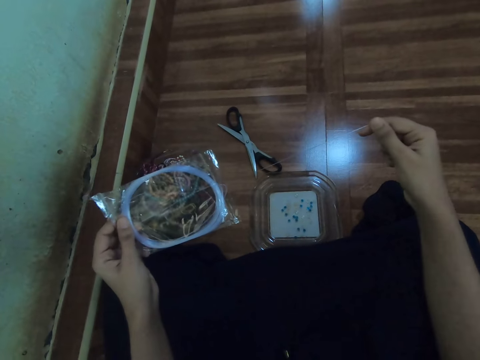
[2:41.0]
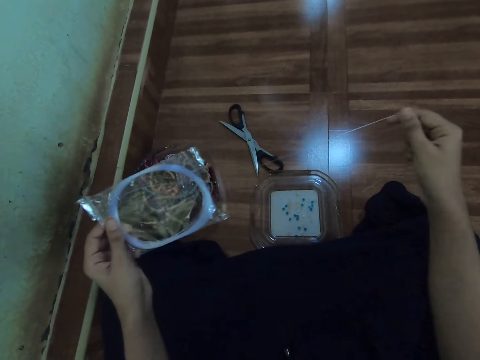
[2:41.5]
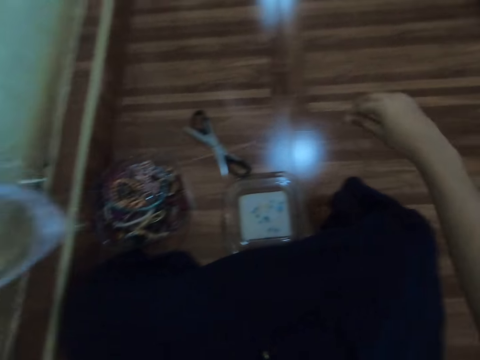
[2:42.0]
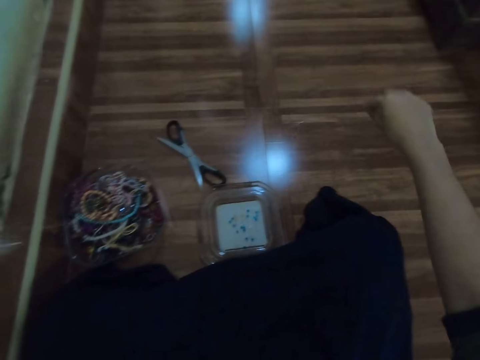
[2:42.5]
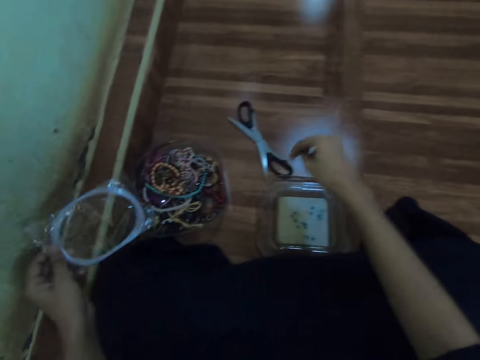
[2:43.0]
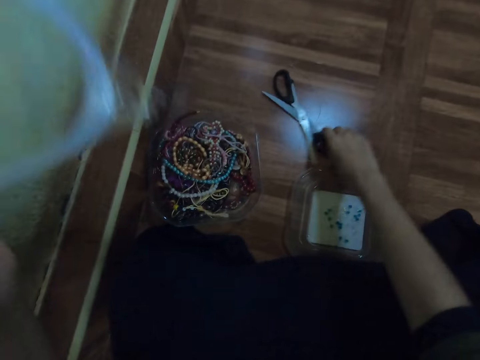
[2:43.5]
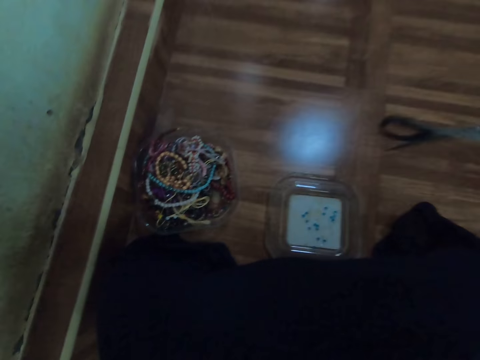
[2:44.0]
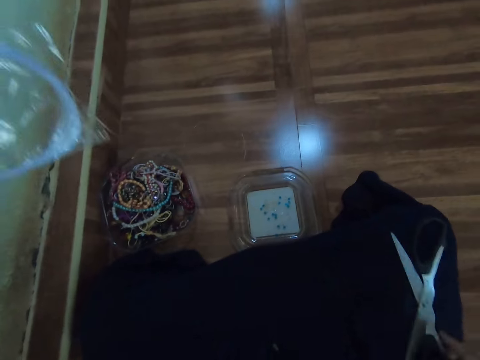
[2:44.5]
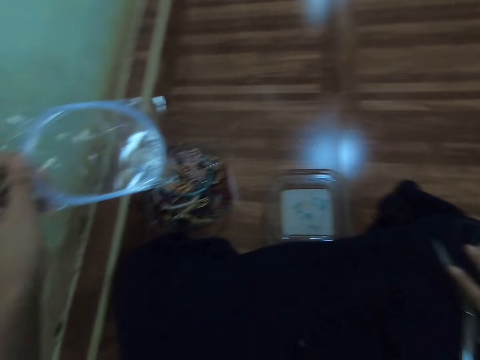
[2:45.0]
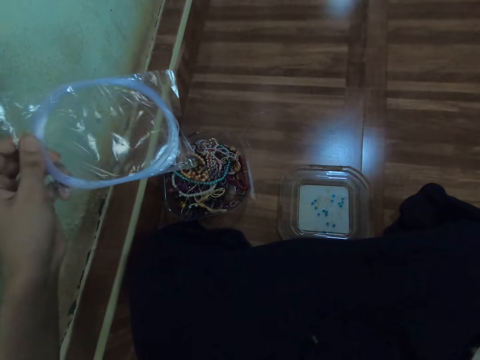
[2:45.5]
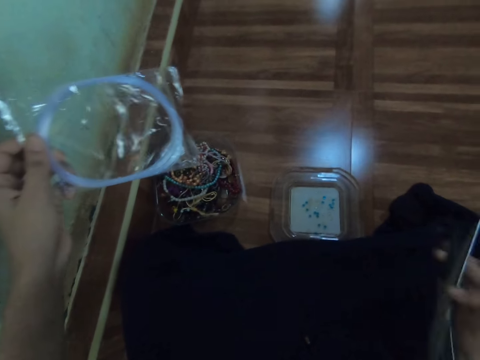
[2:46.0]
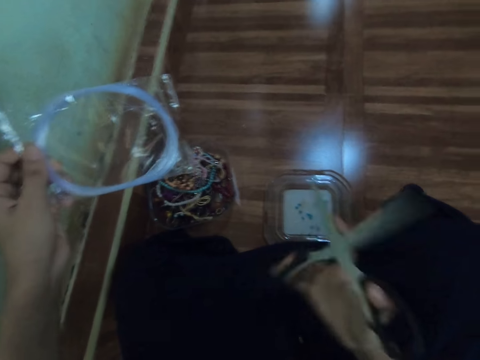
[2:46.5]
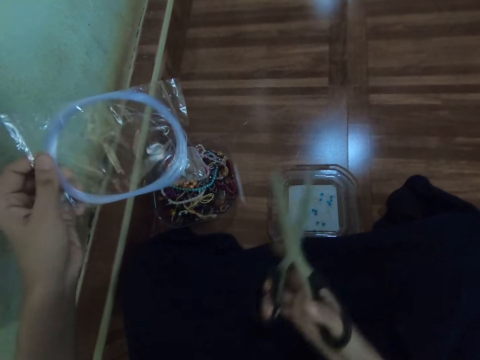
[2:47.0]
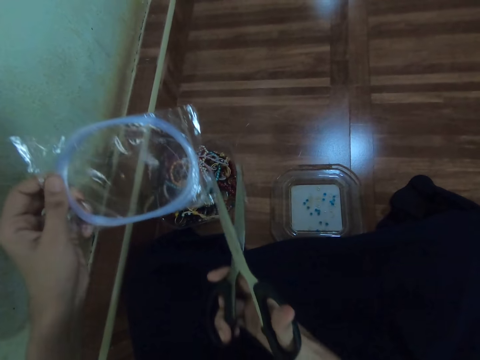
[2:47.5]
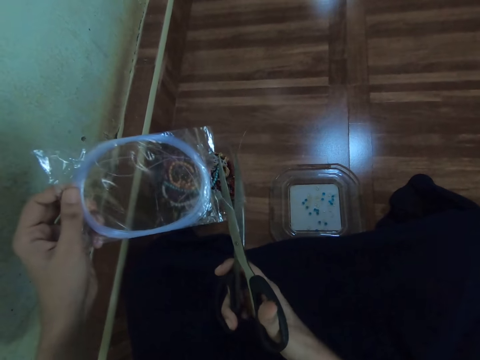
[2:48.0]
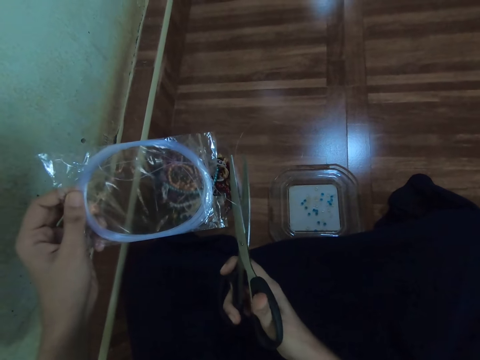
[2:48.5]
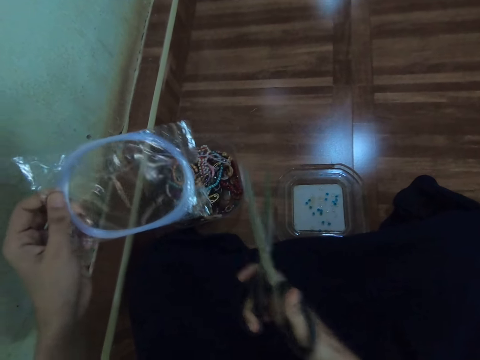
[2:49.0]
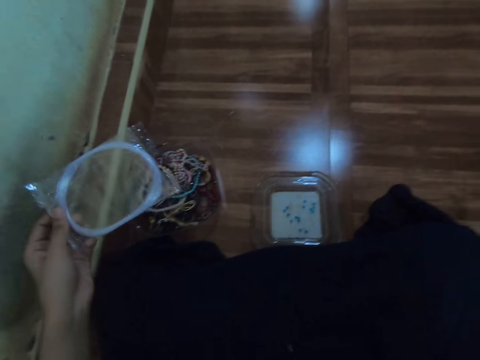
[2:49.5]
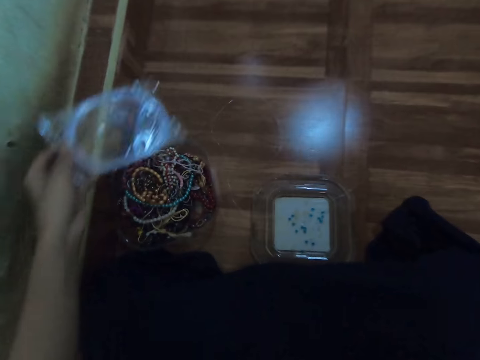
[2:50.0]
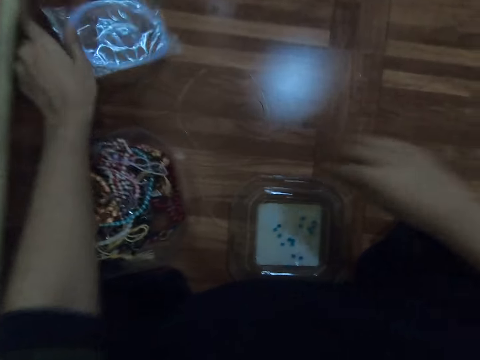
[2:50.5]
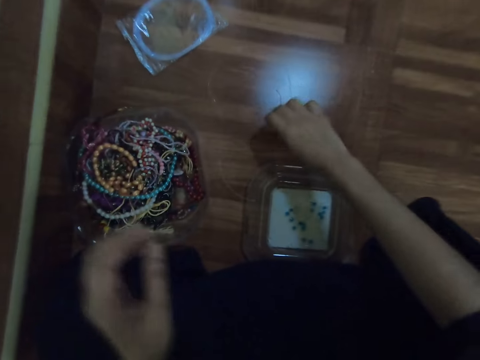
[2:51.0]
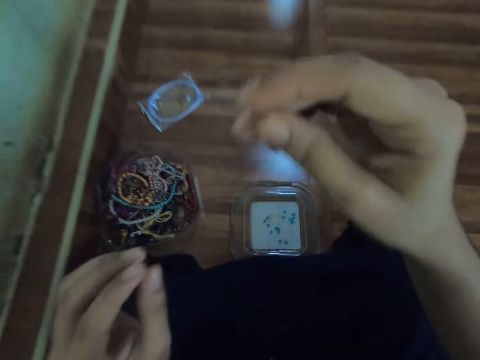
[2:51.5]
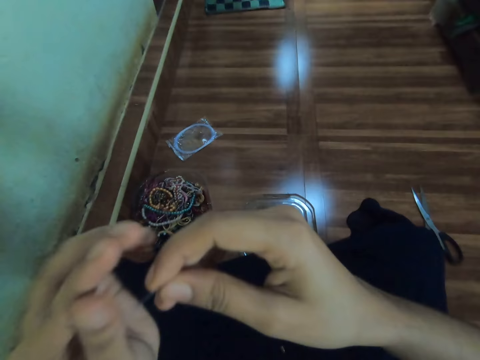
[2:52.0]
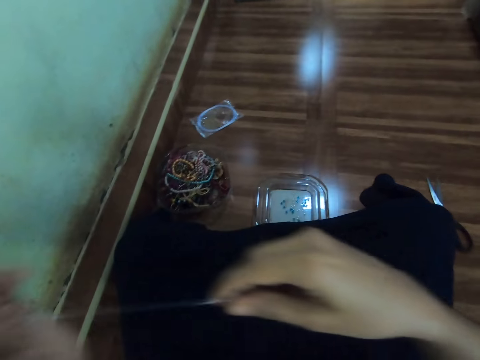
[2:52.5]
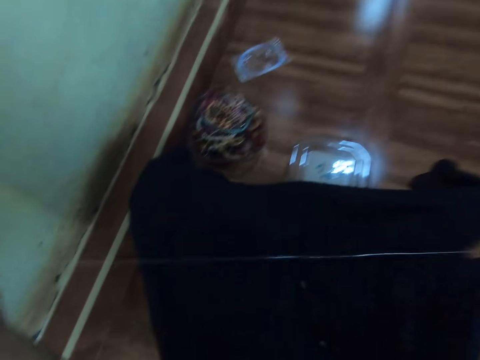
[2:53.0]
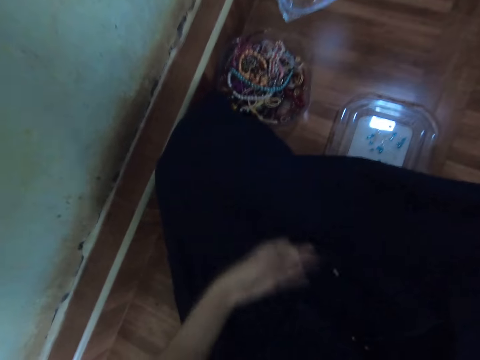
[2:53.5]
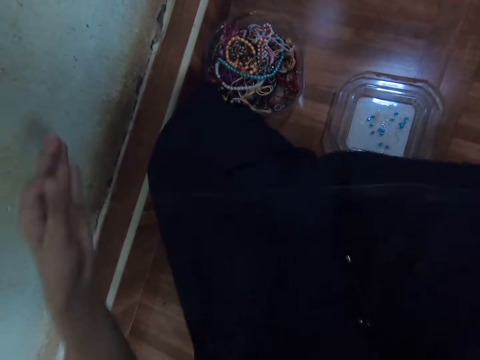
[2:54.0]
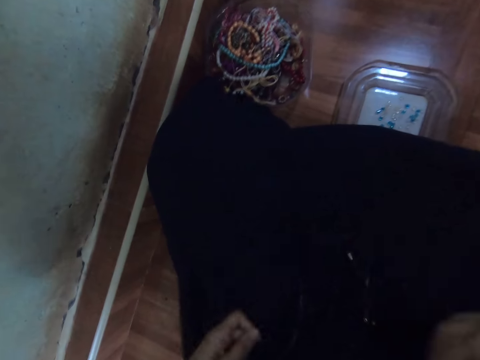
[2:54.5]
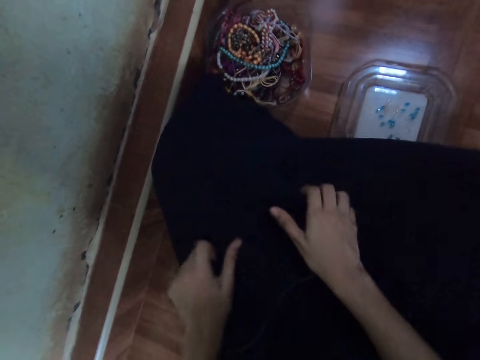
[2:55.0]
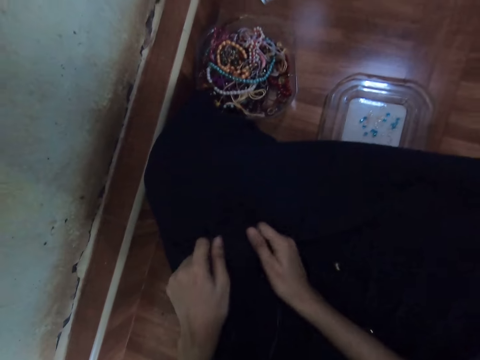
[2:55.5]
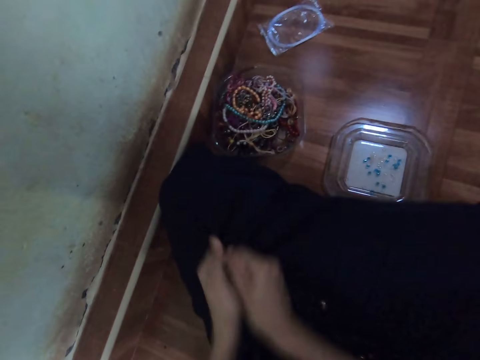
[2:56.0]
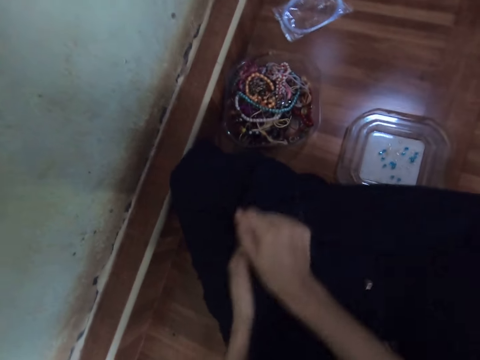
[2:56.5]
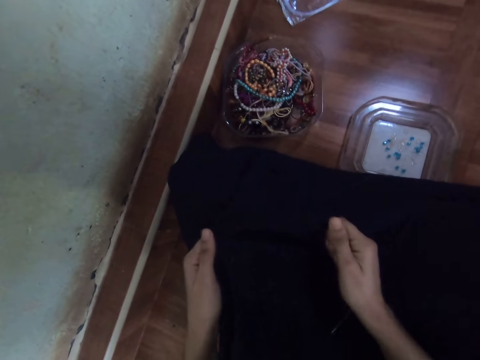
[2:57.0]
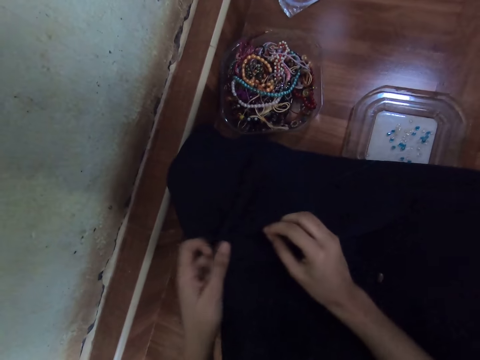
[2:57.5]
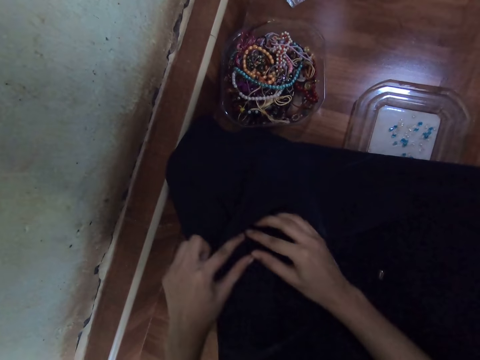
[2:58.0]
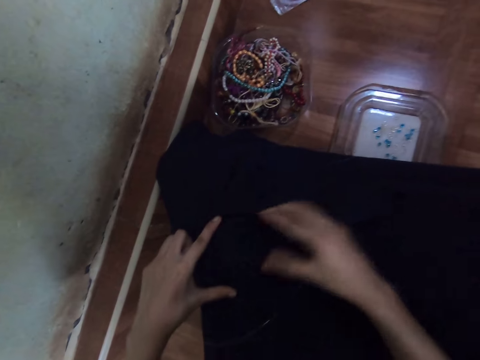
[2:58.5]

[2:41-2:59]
The camera wearer picks up scissors from the floor with her right hand. She places the scissors on her lap with her right hand. She picks the scissors from her lap with her right hand. She cuts the string with the scissors in her right hand. She drops the pack of string on the floor with her left hand. She picks the string from the floor with her right hand. She straightens out the string with her hands. She shakes her dress with her hands. She straightens the thread.

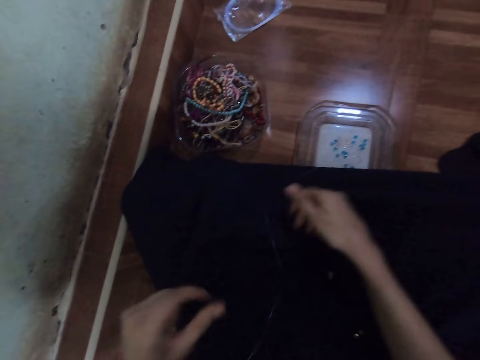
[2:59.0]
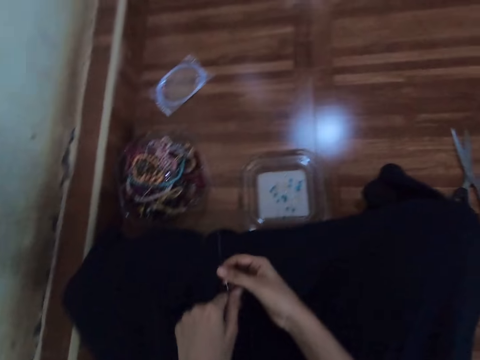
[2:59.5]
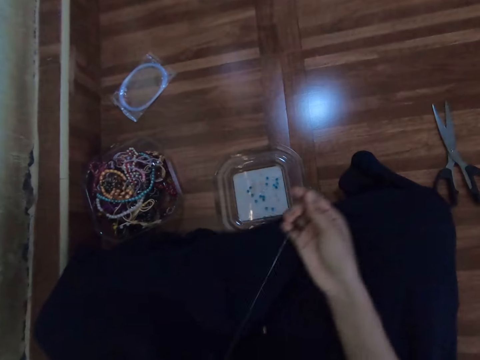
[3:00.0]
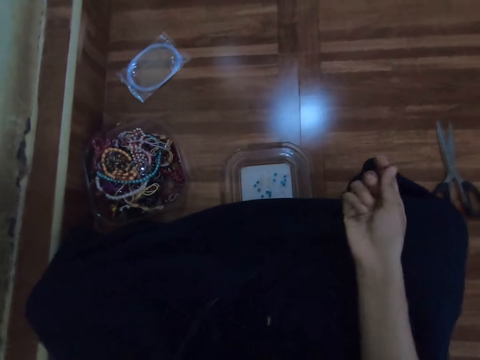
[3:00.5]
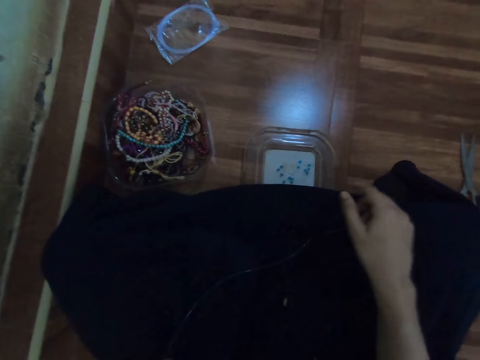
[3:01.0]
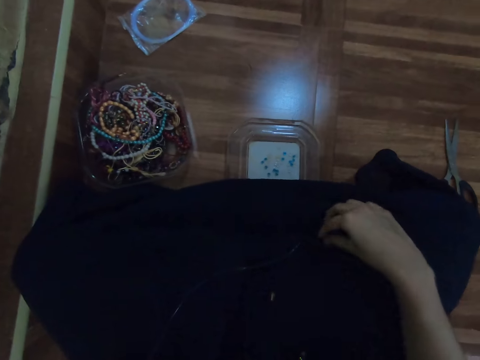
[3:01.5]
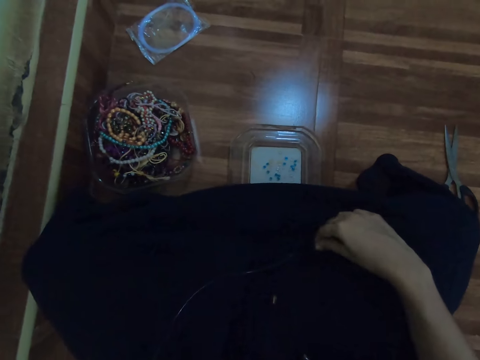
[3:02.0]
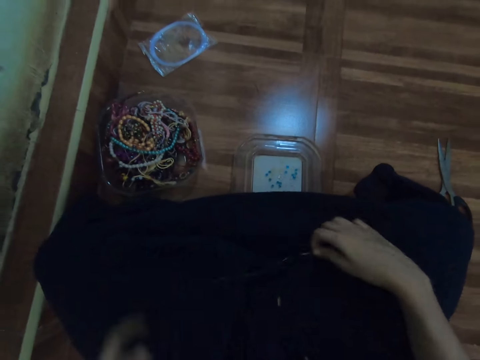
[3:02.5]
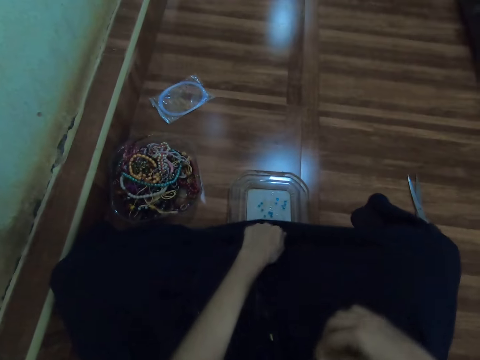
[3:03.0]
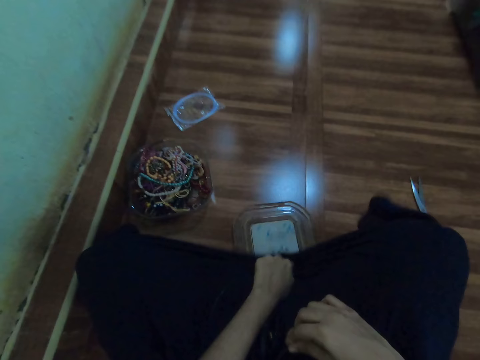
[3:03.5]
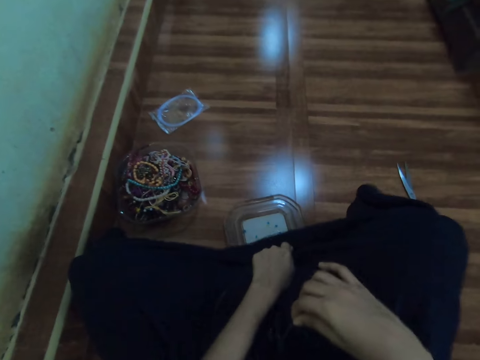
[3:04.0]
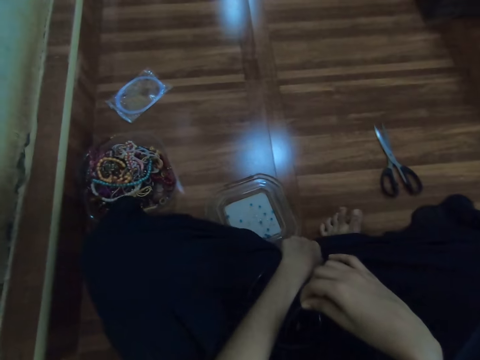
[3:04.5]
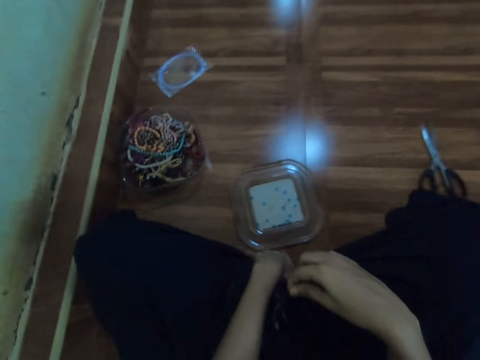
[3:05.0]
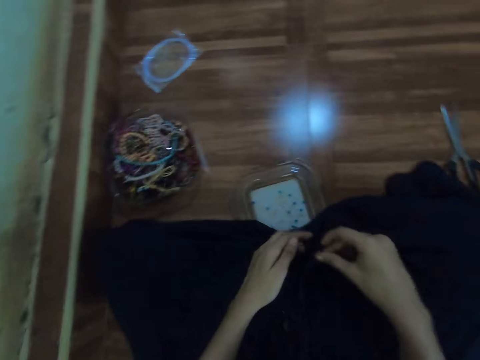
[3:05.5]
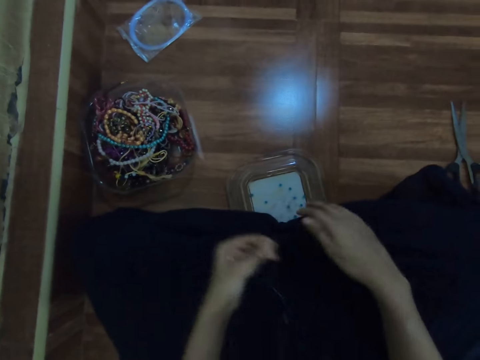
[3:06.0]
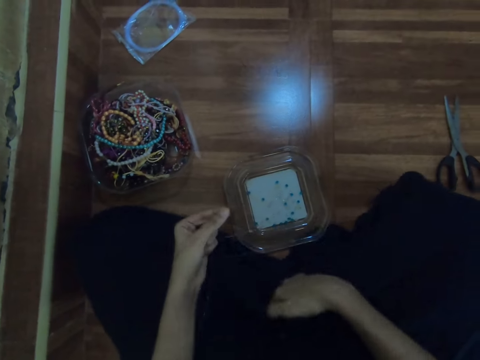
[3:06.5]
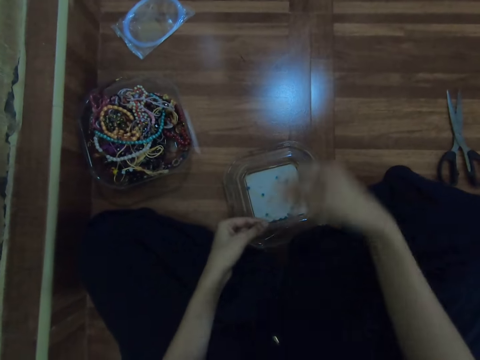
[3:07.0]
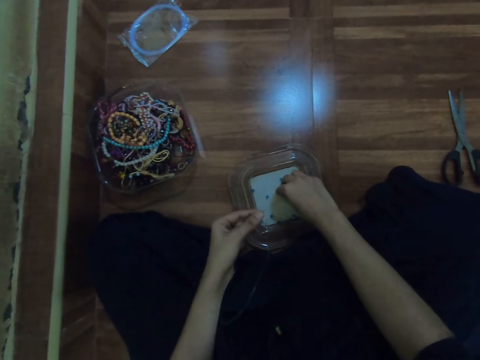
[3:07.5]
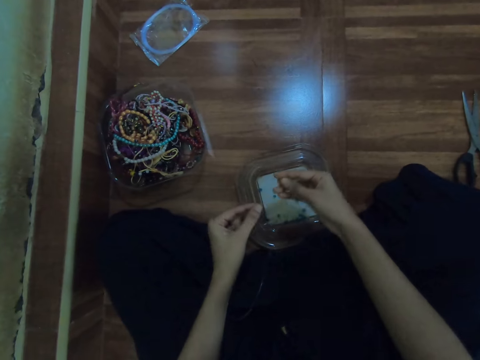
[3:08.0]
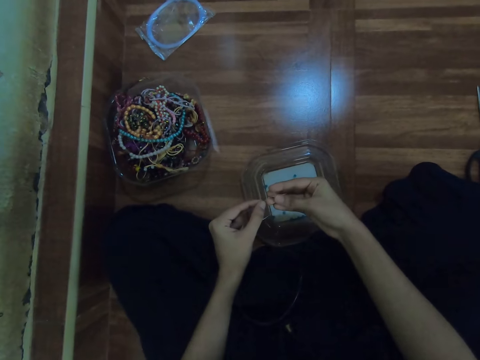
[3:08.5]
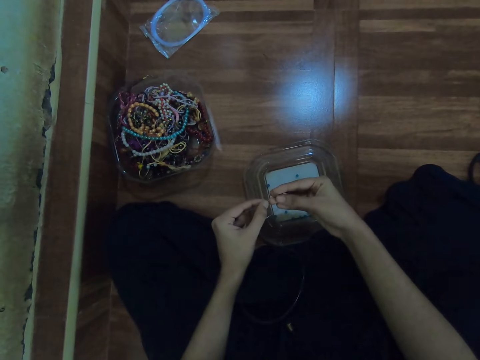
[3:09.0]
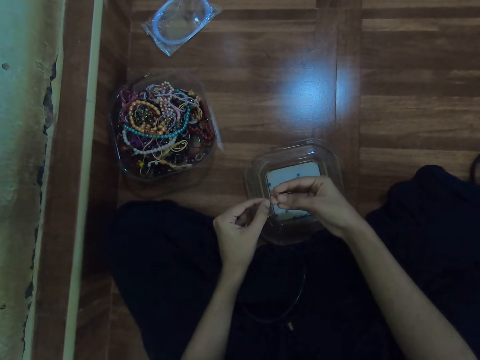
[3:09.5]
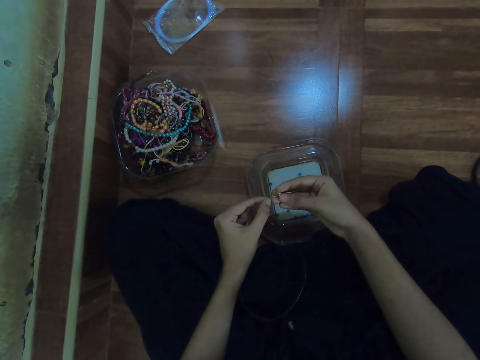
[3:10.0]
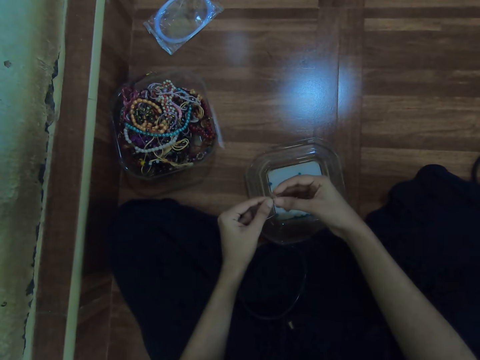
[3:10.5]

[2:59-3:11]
The camera wearer picks the bead from the plastic lid with her right hand. She puts the bead on the string with her right hand.
